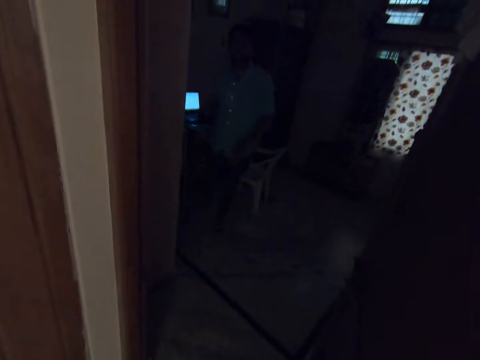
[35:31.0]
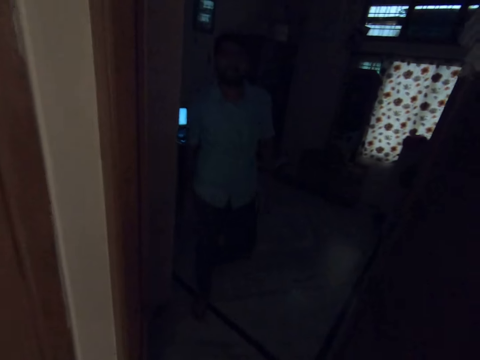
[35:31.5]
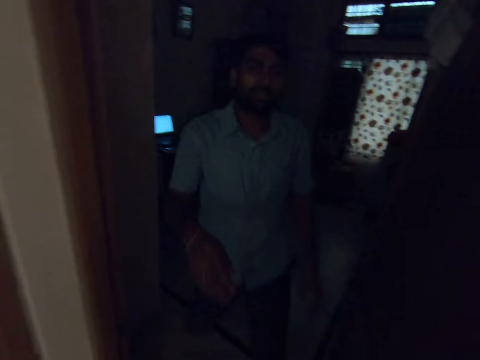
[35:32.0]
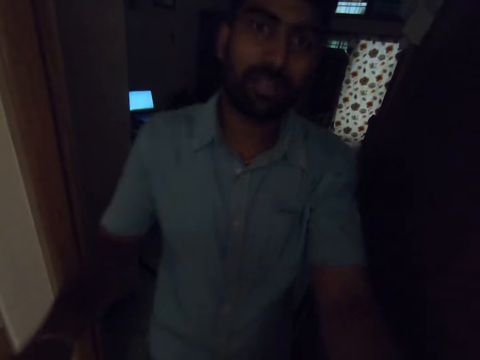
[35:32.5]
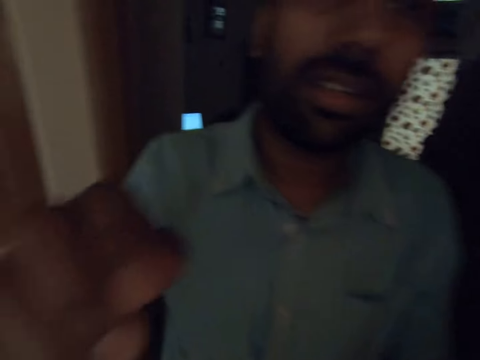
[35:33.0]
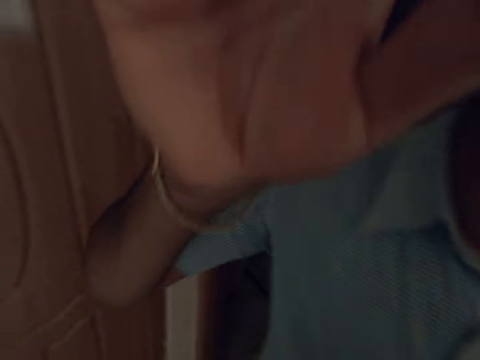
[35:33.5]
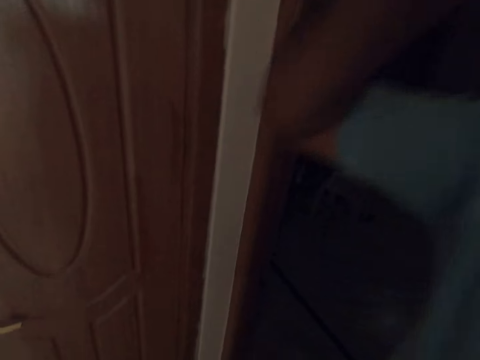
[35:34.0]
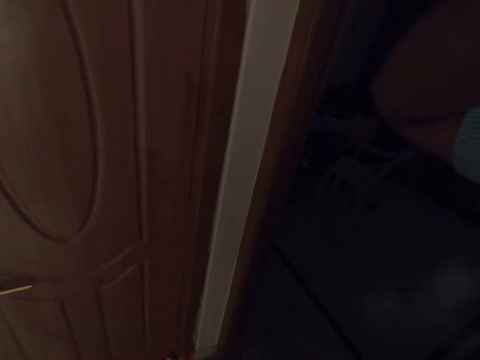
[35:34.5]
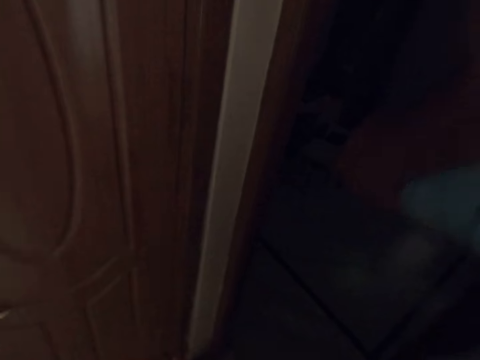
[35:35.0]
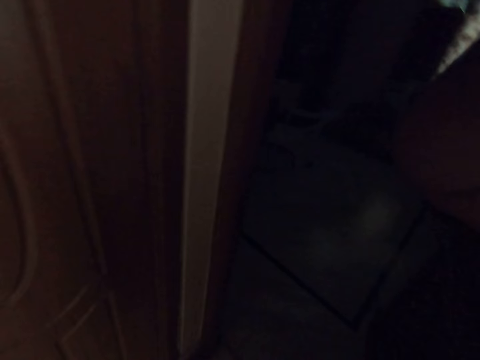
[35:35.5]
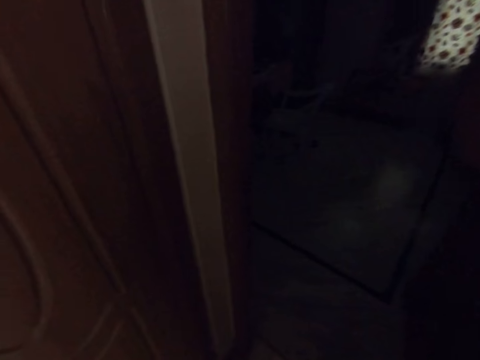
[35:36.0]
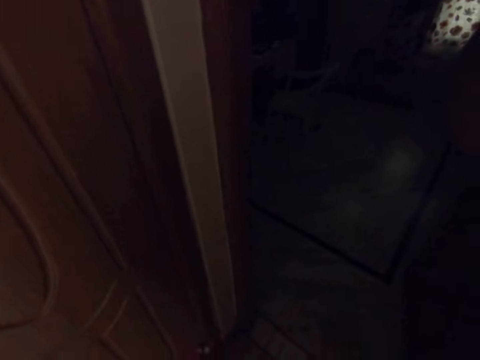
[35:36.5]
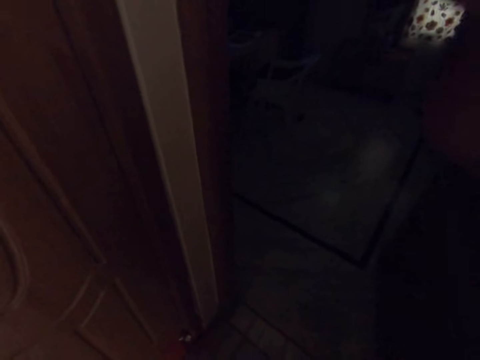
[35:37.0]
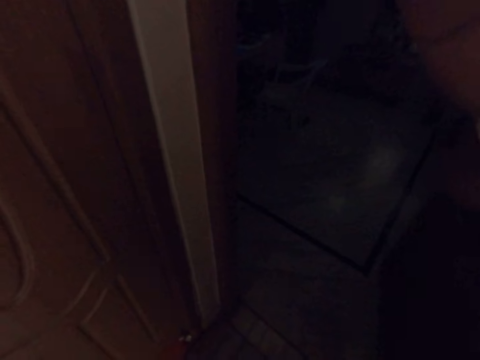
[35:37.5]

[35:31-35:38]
A man responds to the camera wearer and adjusts the camera for the camera wearer.
